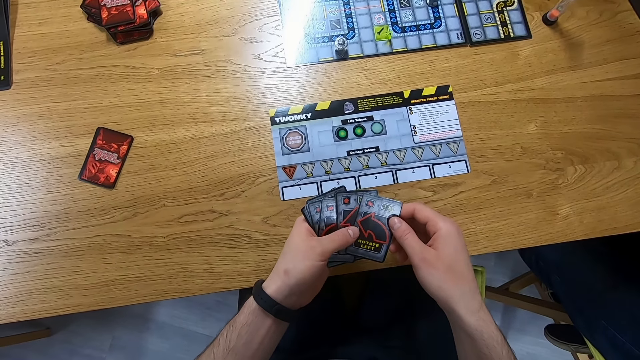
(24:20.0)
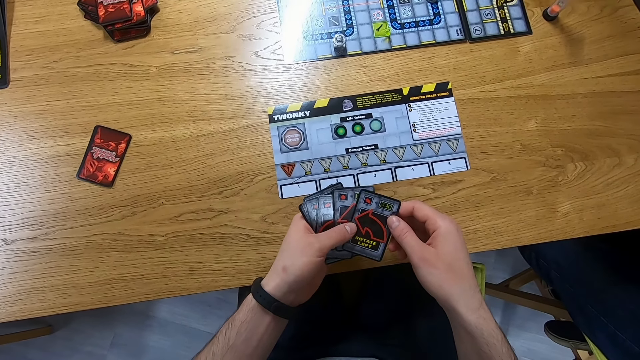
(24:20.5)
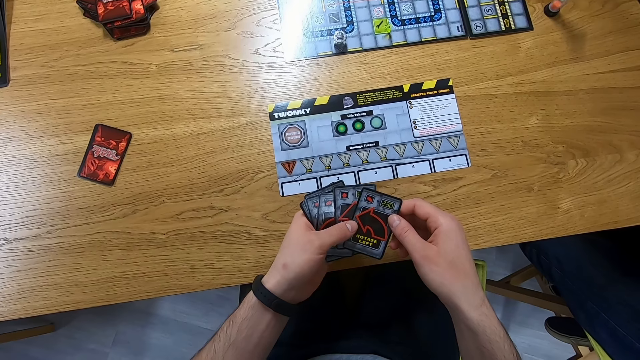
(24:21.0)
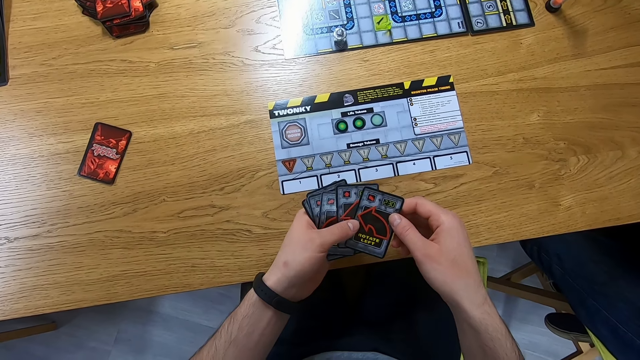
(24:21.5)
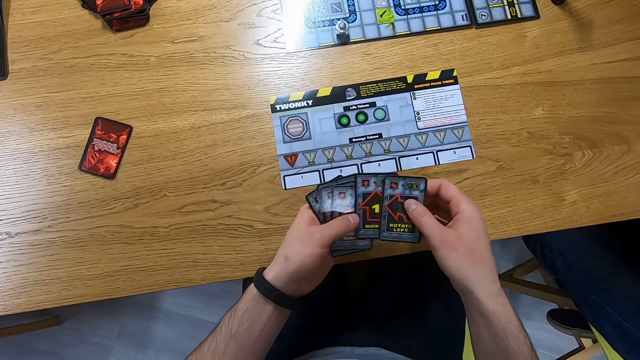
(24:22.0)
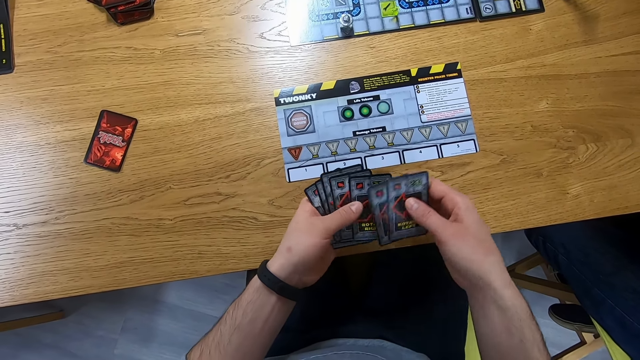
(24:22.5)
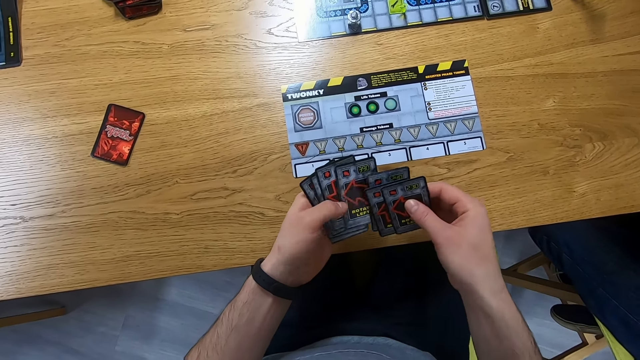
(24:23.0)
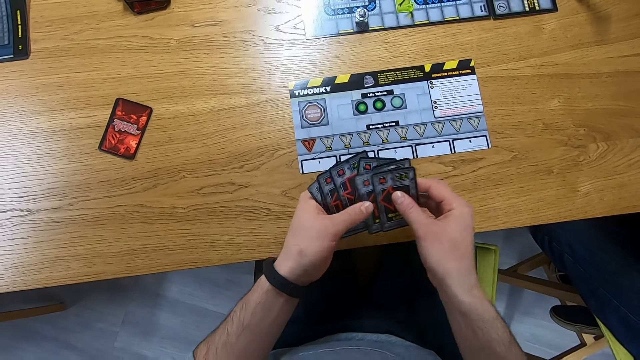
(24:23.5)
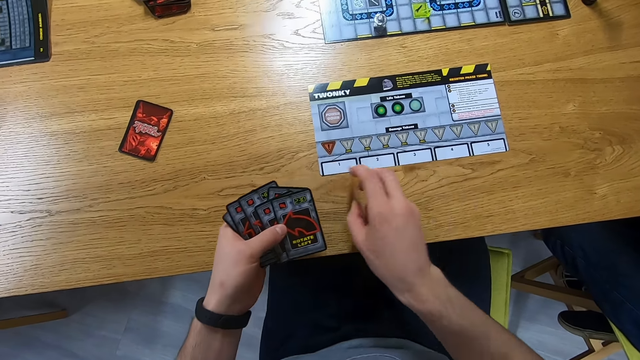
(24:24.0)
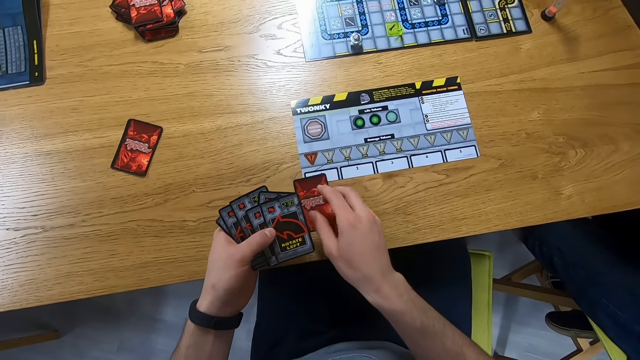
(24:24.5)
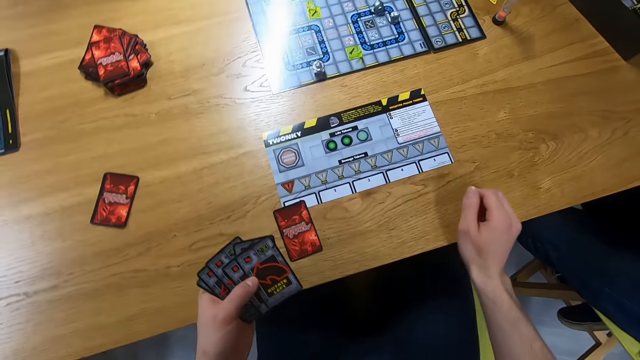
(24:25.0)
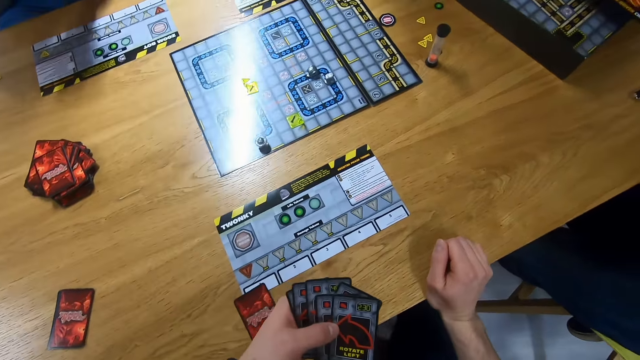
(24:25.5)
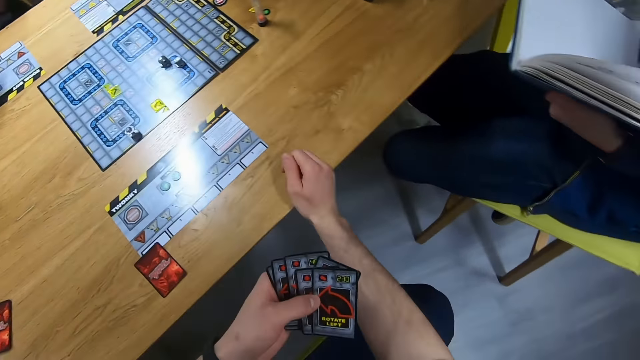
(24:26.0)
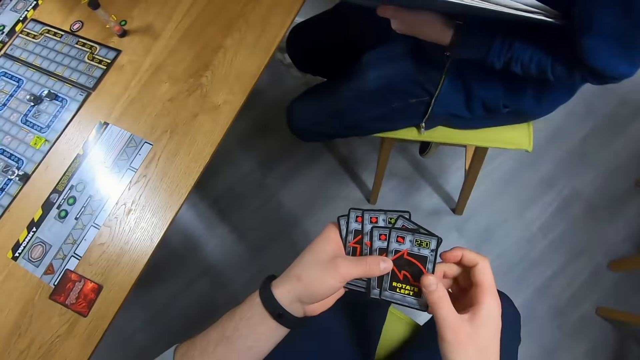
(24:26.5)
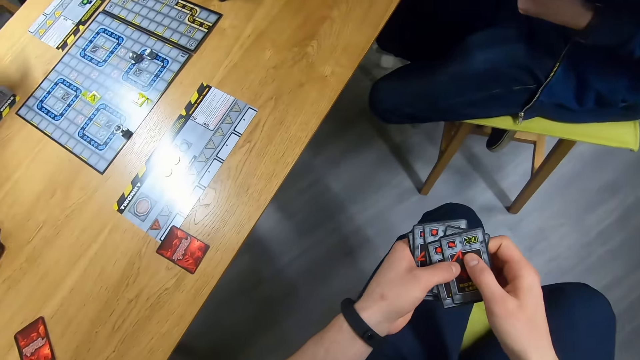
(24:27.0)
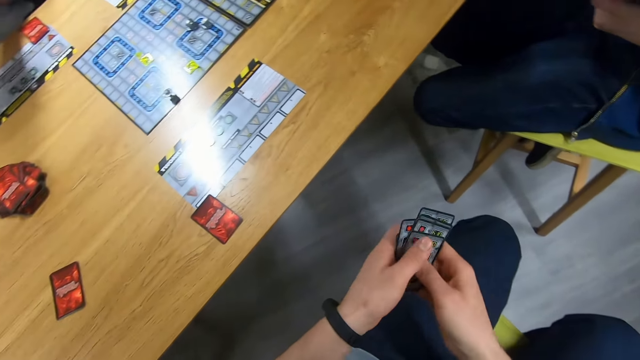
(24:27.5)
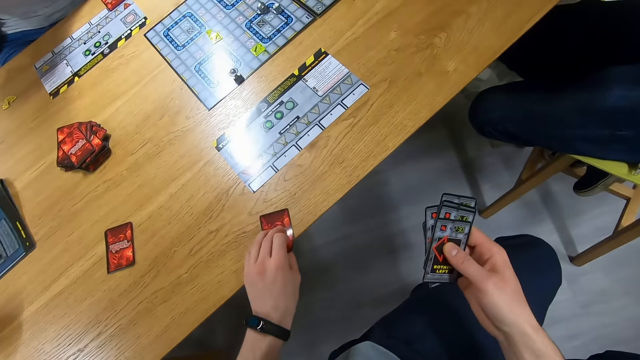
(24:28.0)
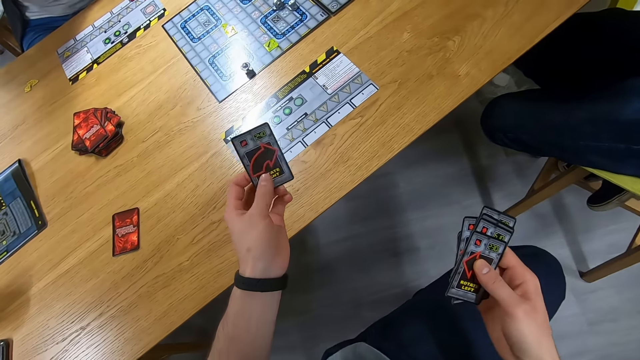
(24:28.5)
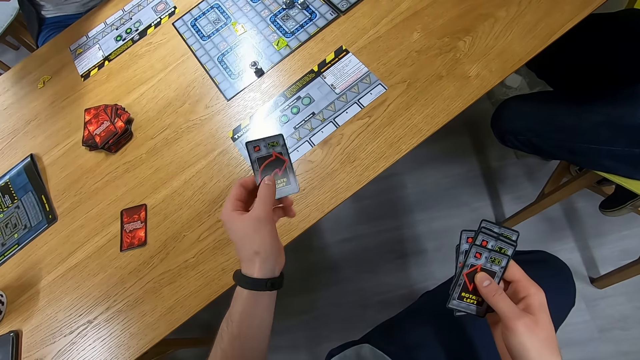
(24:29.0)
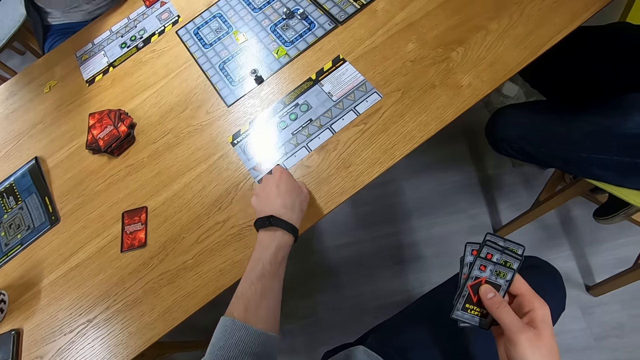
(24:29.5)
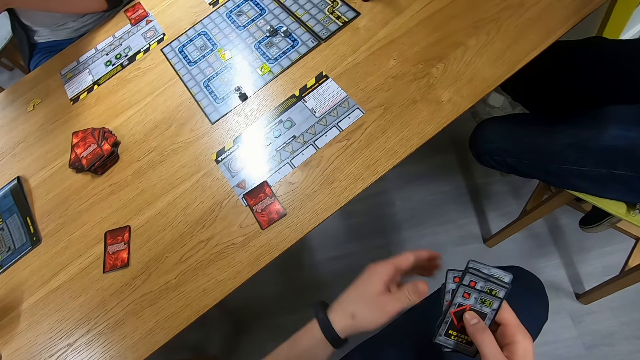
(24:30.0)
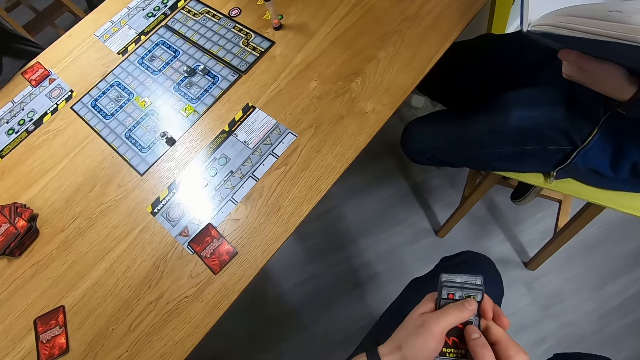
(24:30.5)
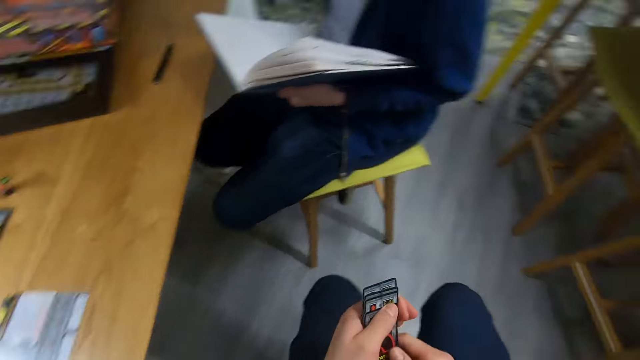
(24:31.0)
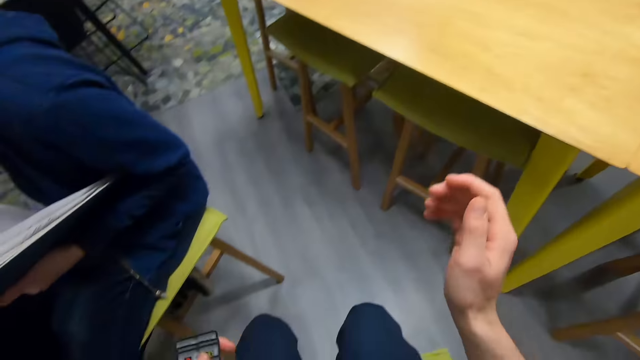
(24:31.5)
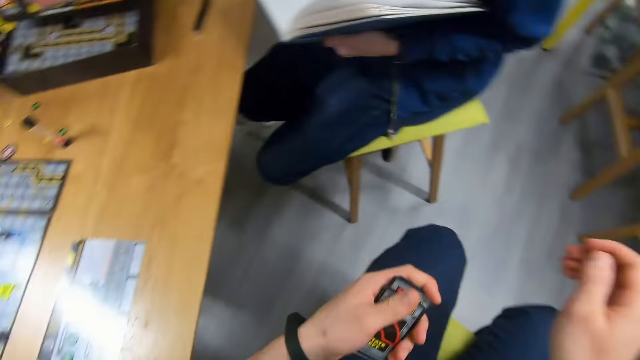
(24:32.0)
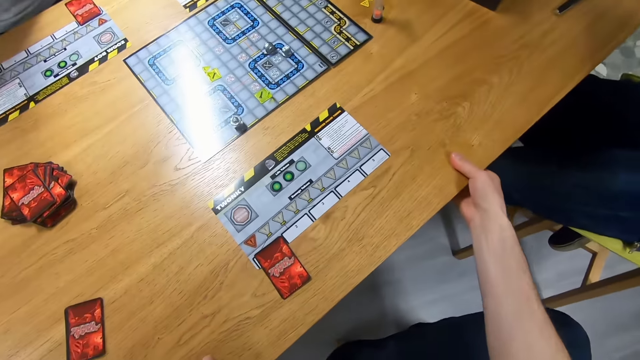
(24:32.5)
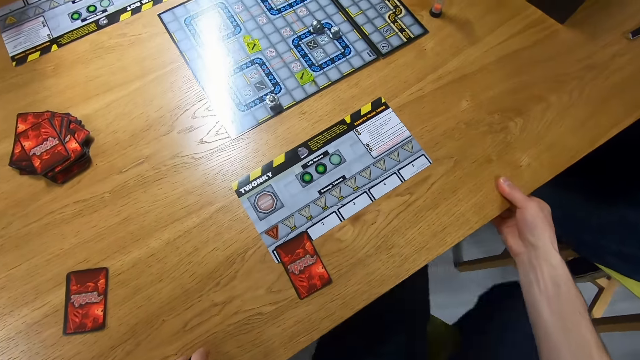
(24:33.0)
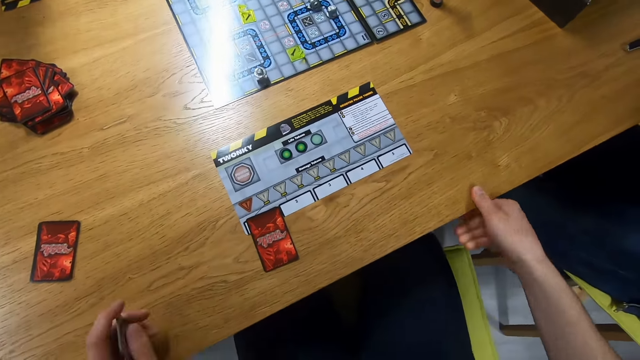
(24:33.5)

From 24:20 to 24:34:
The camera wearer stares at the cards and shuffles the cards. They play a card and place the card on the table. They turn around on the seat. They pass the cards to the right hand, pick up a card, play the card, stare at the card, place the card on the table, and pass the cards to the left hand. They turn around on the seat.

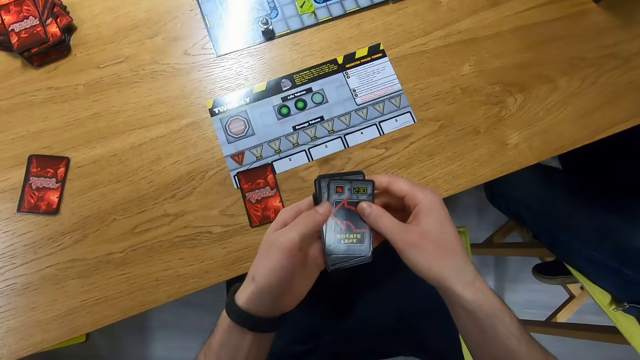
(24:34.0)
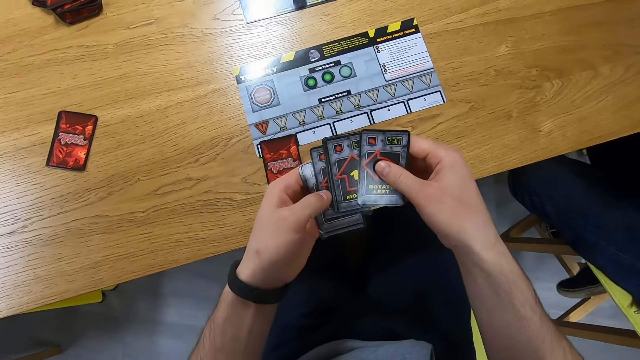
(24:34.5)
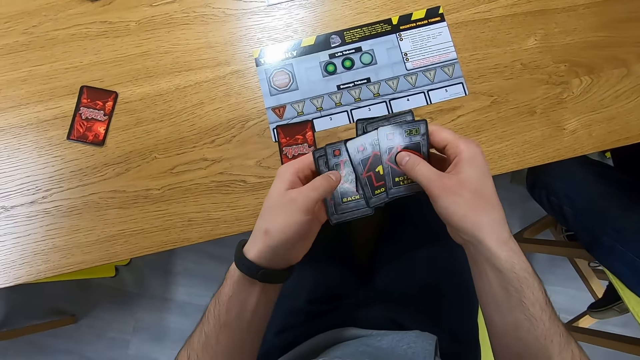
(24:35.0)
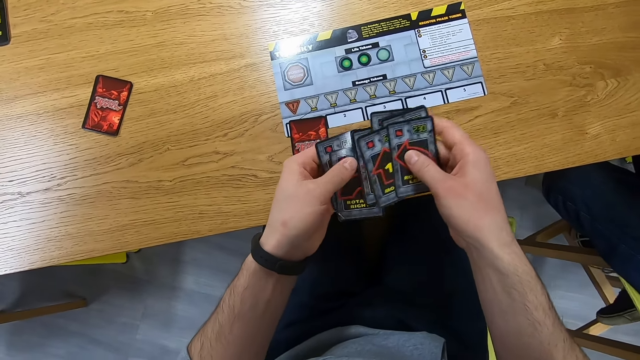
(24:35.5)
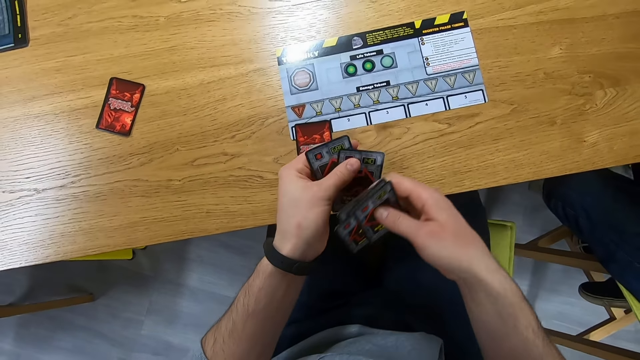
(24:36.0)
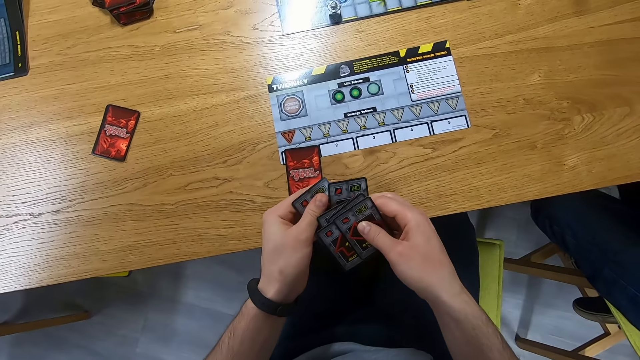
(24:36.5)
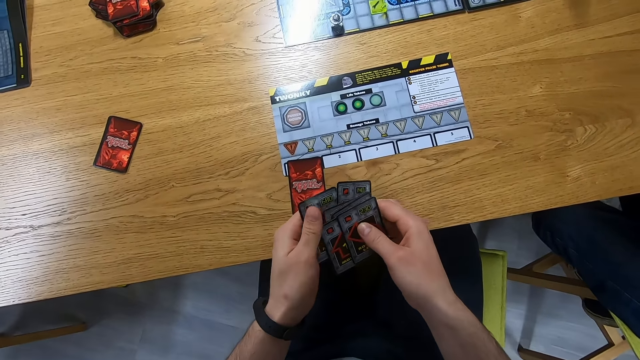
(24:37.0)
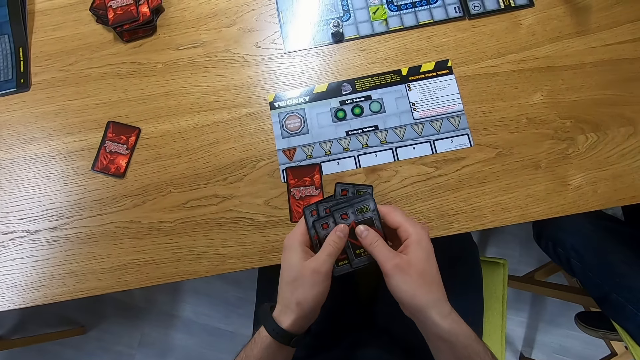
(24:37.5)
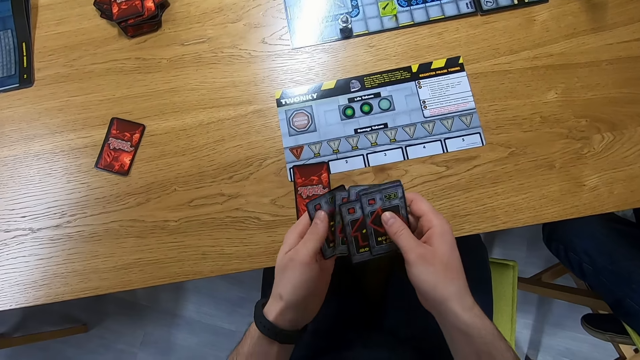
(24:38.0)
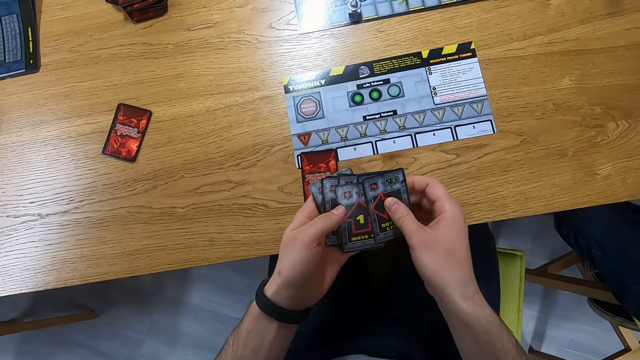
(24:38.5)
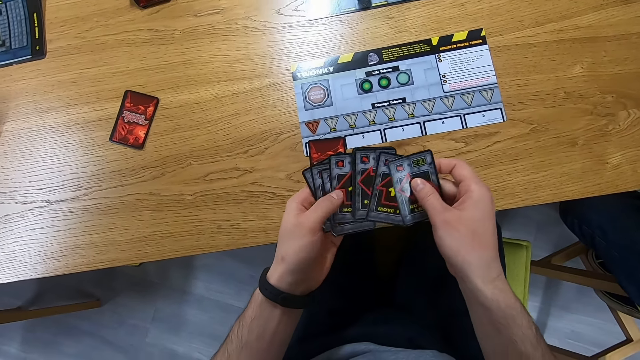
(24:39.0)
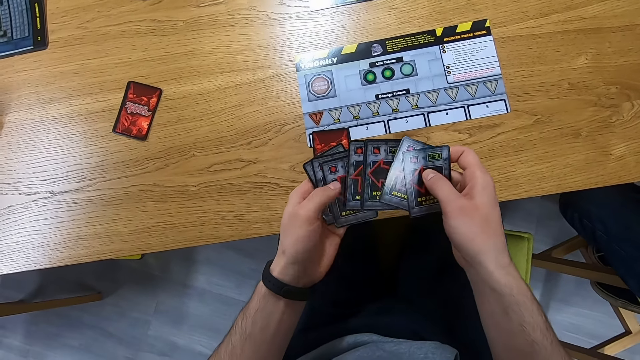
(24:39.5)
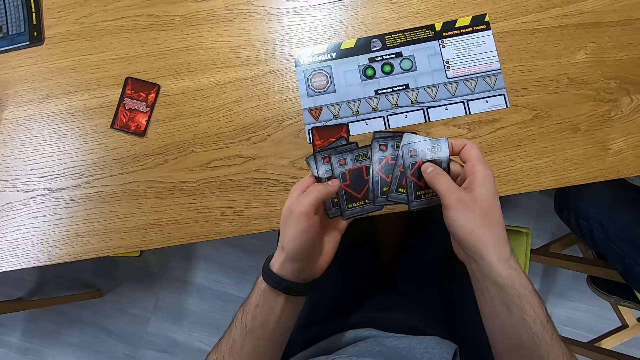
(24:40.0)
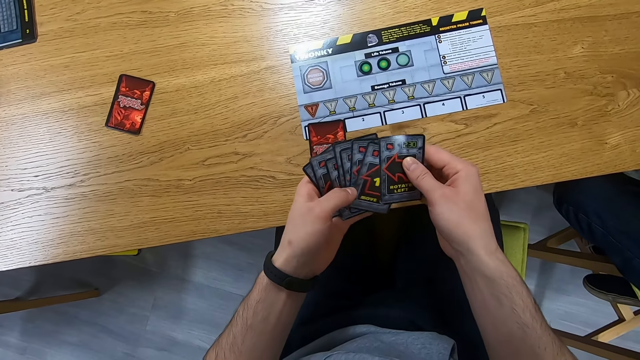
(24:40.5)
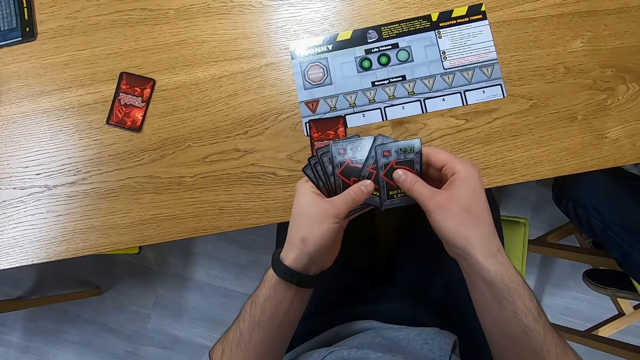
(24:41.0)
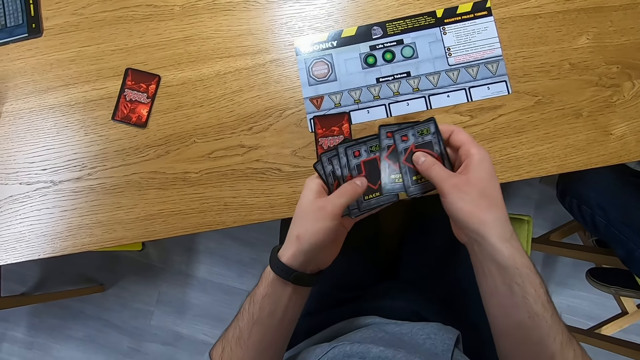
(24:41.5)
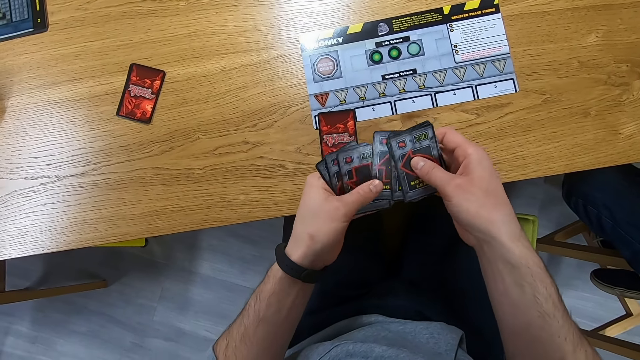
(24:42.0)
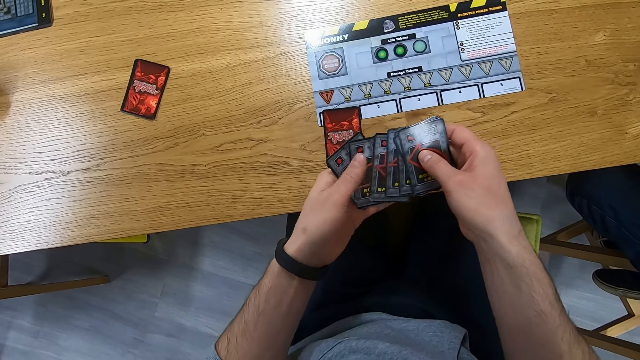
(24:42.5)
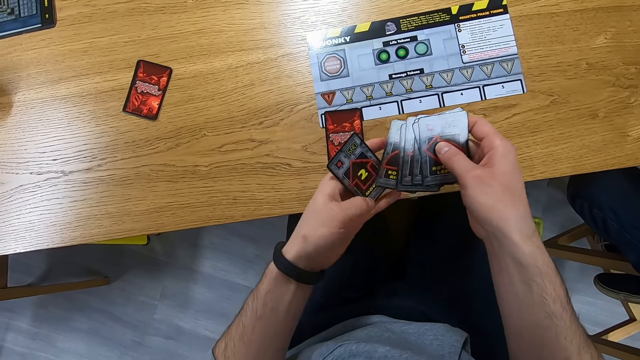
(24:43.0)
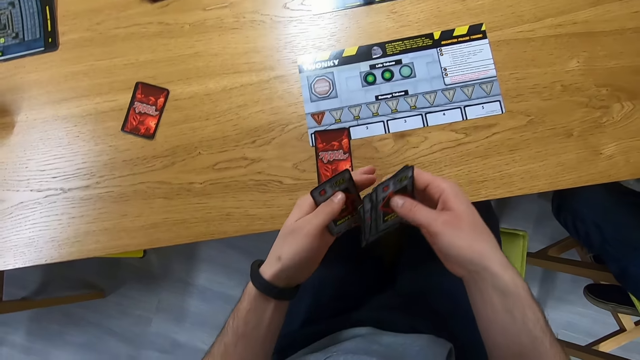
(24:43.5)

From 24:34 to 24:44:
The camera wearer looks at the cards. They shuffle the cards.
